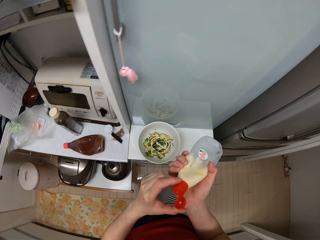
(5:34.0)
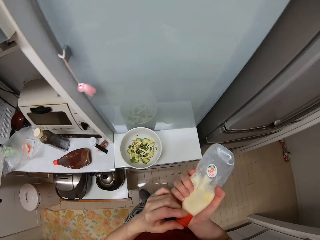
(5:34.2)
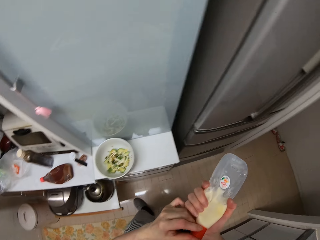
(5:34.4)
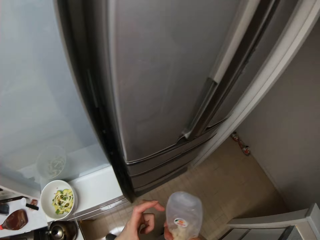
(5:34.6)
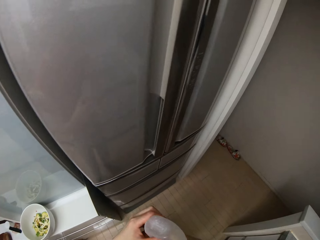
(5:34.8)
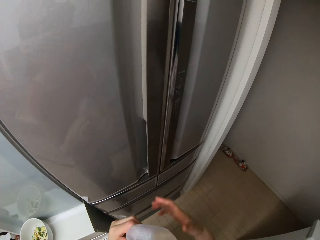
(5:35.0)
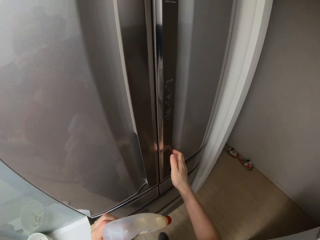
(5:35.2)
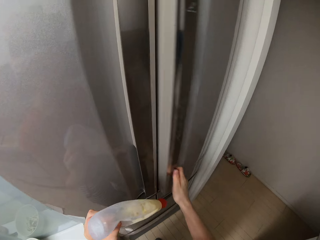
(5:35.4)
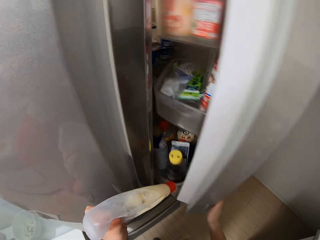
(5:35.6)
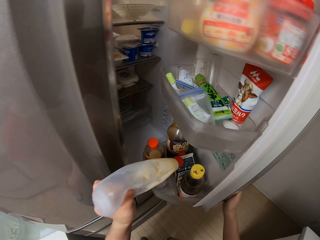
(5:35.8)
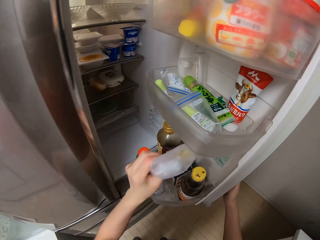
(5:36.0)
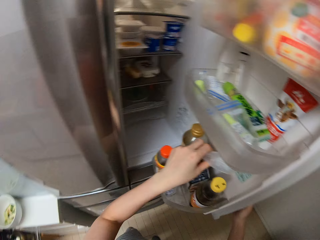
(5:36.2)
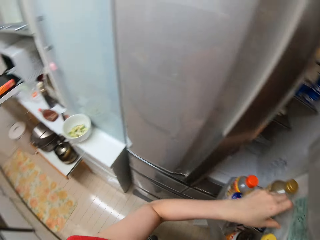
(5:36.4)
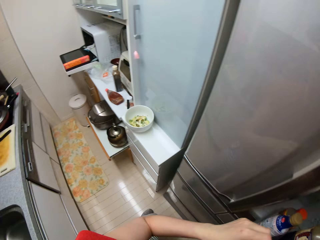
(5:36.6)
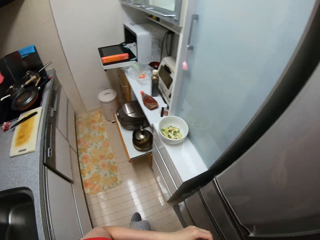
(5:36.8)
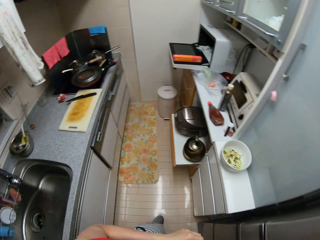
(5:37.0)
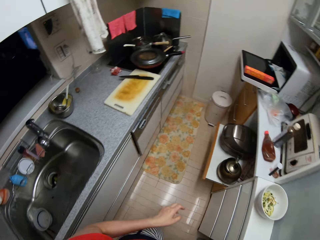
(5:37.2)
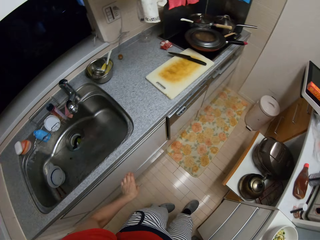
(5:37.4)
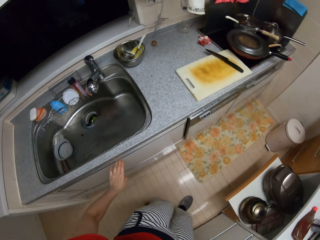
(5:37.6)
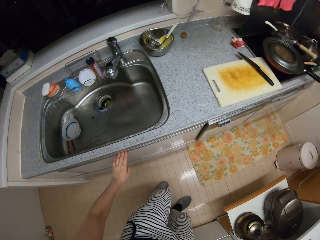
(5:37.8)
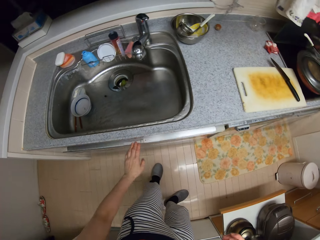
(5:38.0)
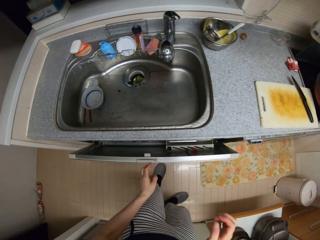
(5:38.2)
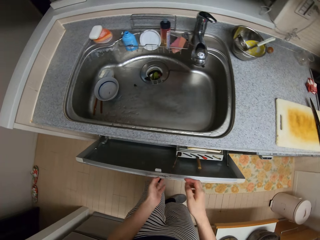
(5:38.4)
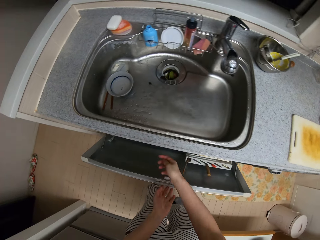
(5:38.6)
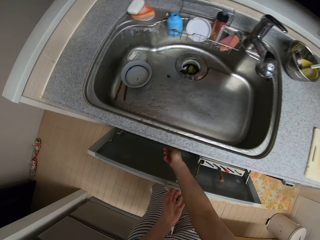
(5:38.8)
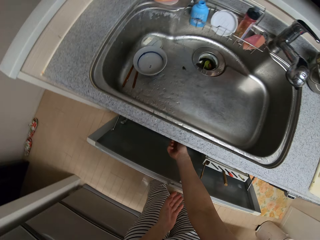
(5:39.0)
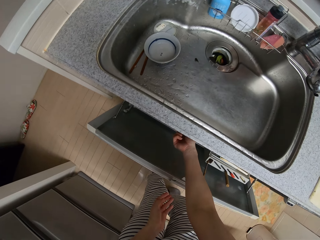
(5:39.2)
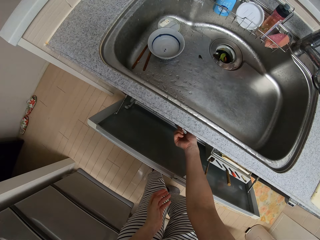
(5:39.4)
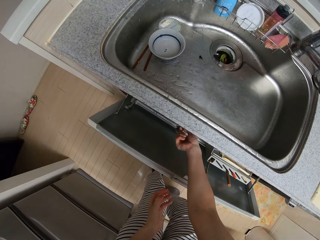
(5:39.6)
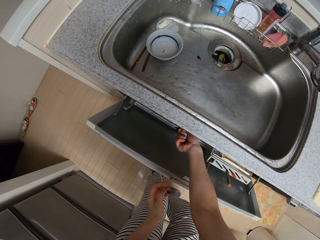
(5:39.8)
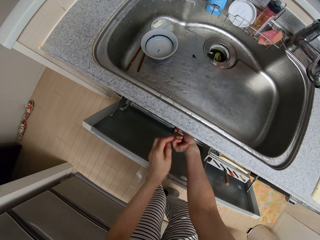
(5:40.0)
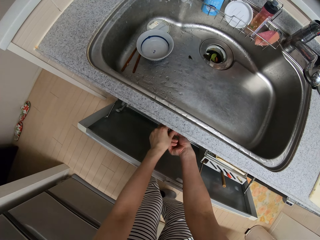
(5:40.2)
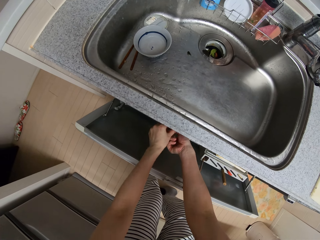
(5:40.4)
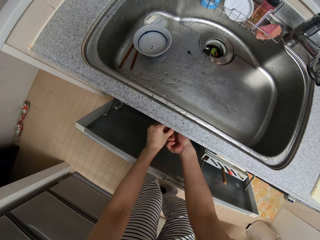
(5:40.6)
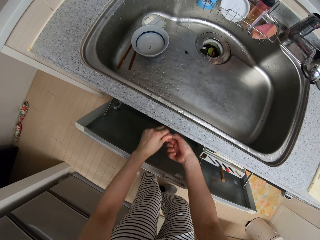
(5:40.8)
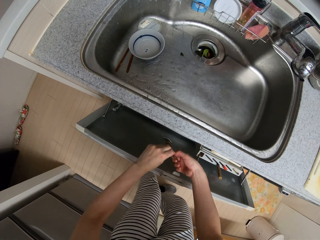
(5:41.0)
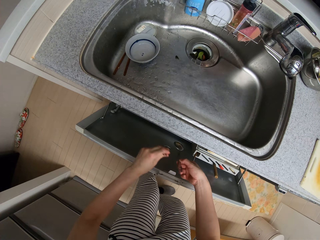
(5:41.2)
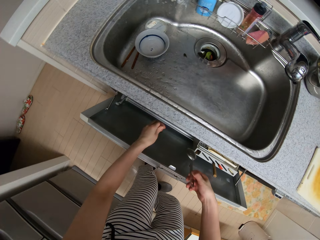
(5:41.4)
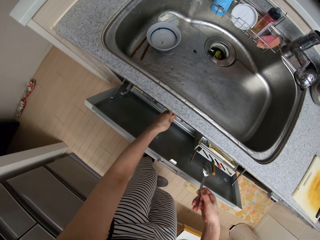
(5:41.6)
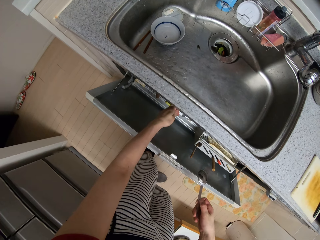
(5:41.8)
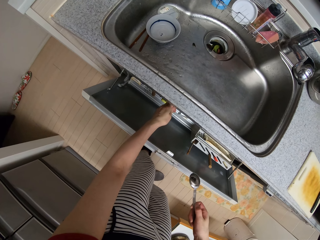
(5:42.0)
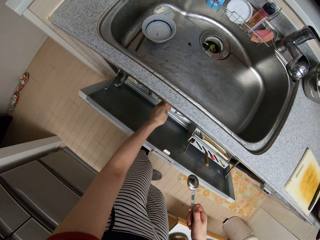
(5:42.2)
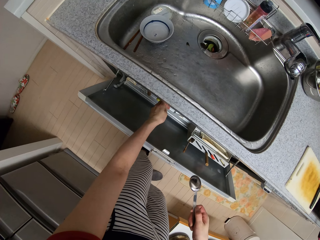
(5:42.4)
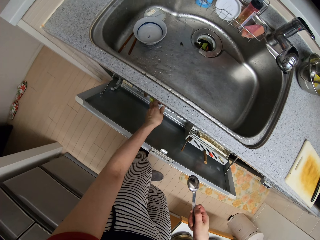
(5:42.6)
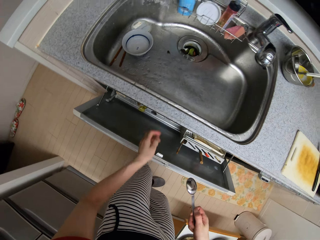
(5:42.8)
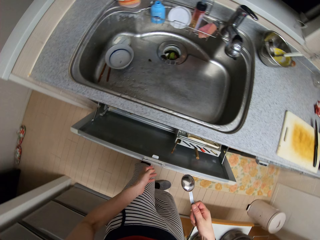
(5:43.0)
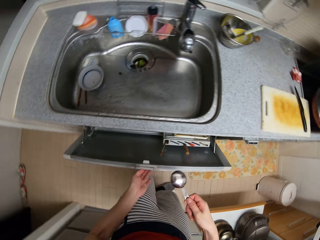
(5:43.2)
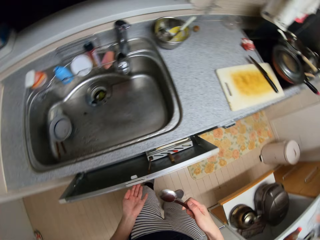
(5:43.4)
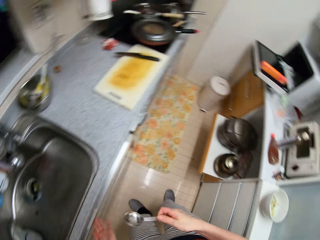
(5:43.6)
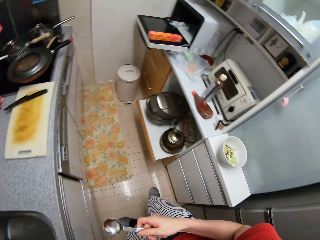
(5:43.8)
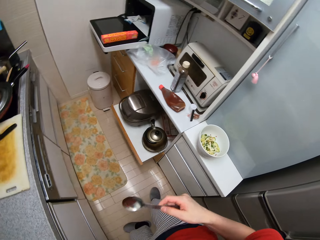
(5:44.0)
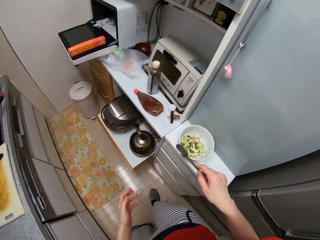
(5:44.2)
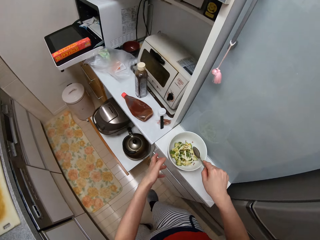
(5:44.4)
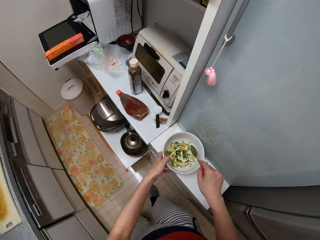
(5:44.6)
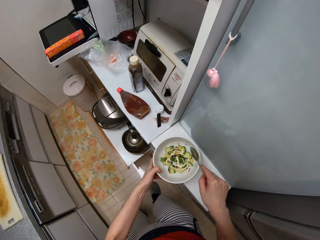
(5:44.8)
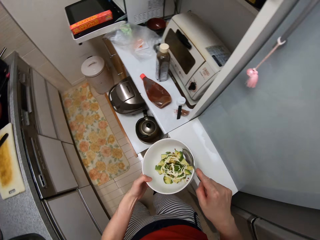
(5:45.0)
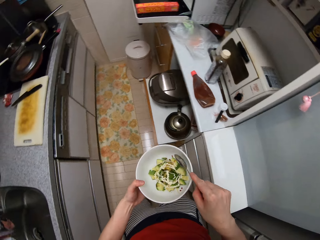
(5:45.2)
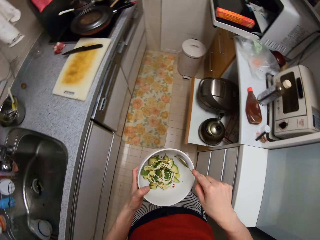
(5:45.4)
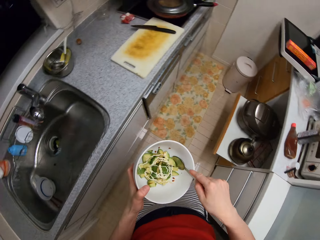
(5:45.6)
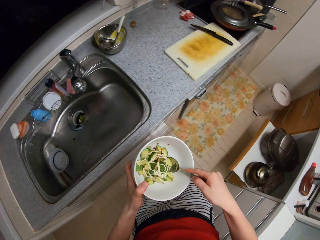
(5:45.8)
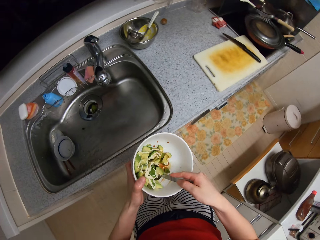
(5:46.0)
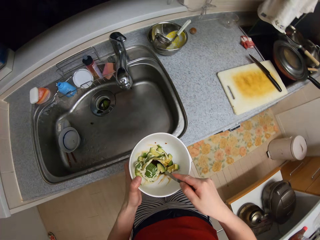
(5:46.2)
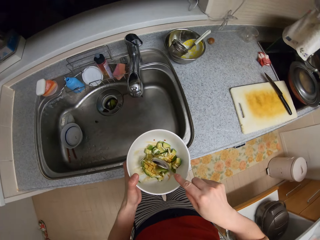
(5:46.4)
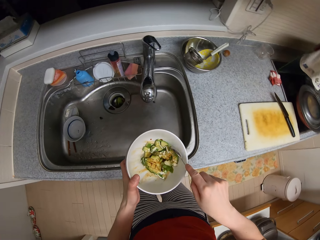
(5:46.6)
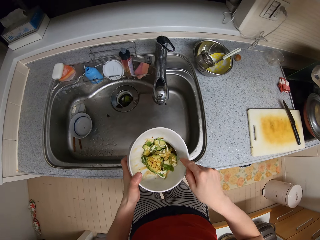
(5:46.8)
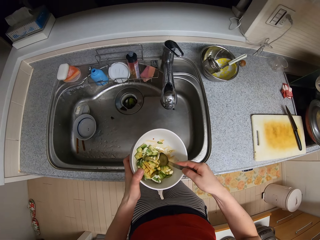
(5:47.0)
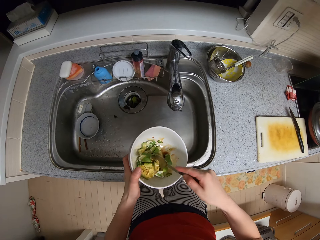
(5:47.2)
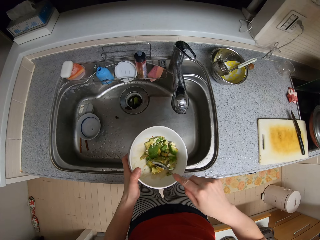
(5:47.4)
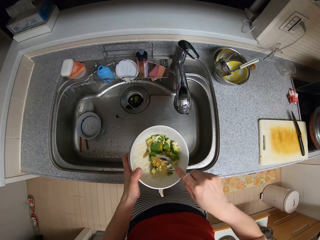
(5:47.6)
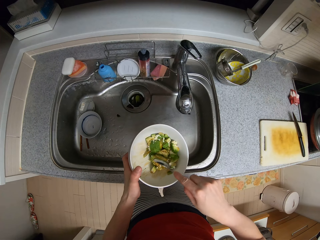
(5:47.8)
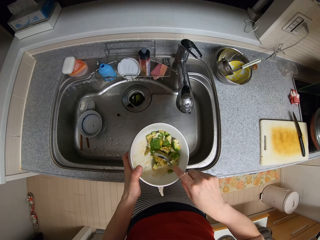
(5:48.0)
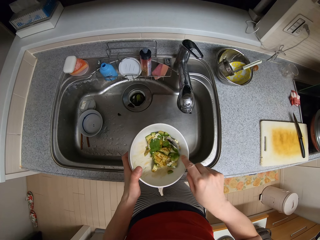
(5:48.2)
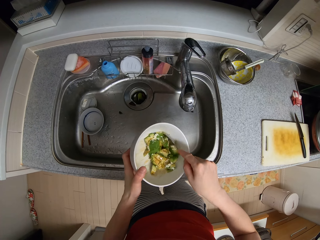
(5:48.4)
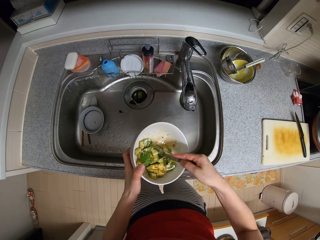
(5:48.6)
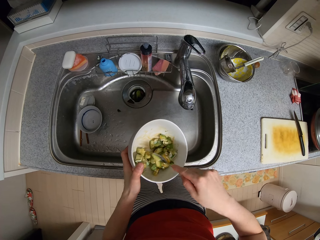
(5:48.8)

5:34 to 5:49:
The camera wearer closes up a lid of a mayonnaise bottle. They open up a fridge with a hand. They put the mayonnaise bottle in the fridge. They close the fridge with a hand. They walk around a kitchen. They open up a dishwasher. They pick a spoon from the dishwasher. They close the dishwasher with a hand. They walk around the kitchen. They pick up a bowl from a table. They walk around the kitchen. They stir pieces of avocado in the bowl with the spoon.

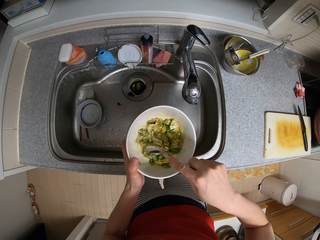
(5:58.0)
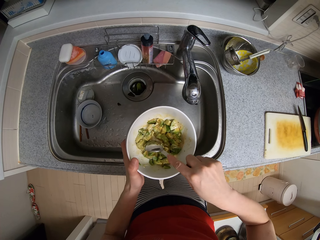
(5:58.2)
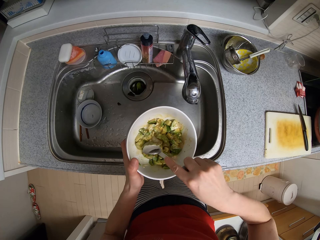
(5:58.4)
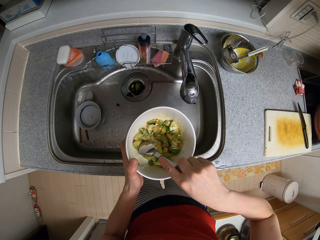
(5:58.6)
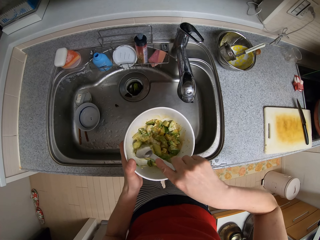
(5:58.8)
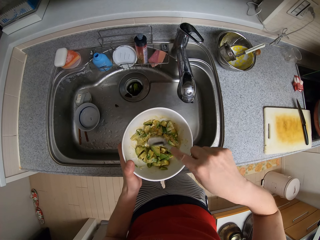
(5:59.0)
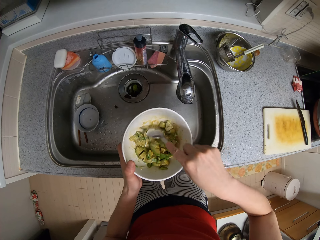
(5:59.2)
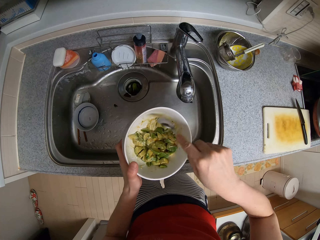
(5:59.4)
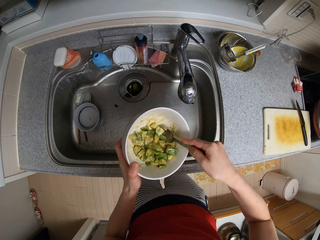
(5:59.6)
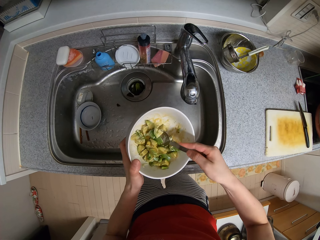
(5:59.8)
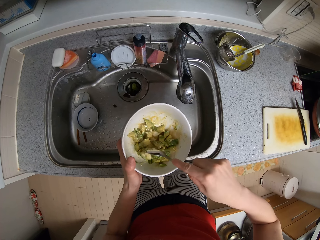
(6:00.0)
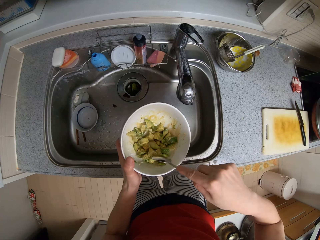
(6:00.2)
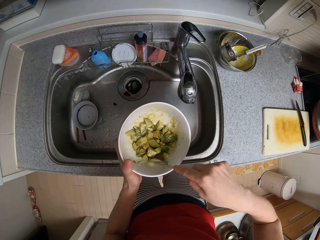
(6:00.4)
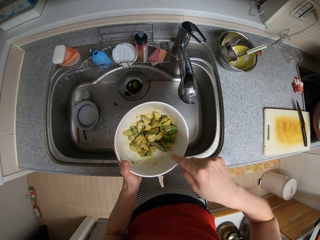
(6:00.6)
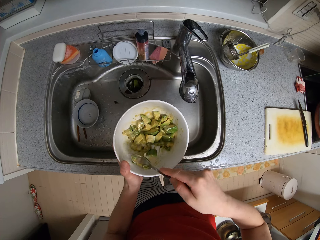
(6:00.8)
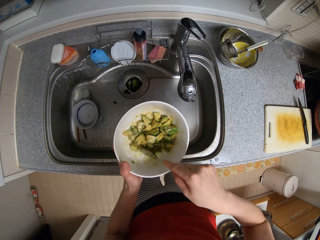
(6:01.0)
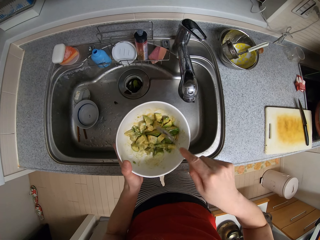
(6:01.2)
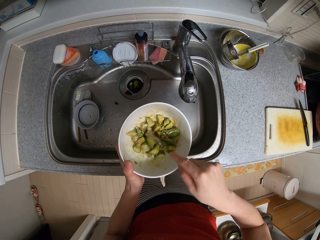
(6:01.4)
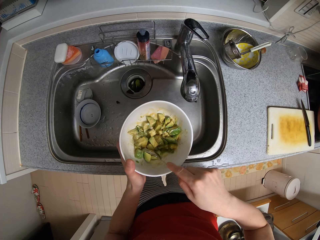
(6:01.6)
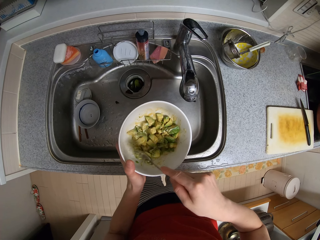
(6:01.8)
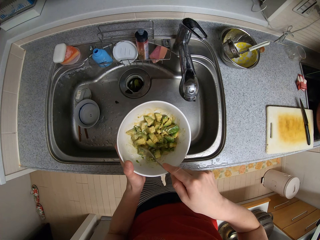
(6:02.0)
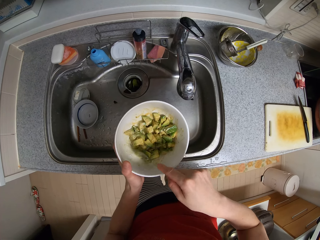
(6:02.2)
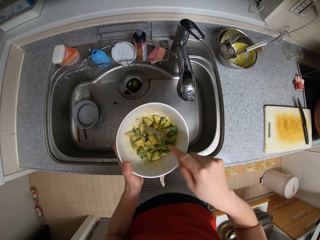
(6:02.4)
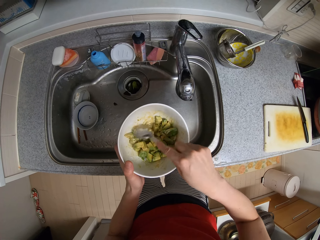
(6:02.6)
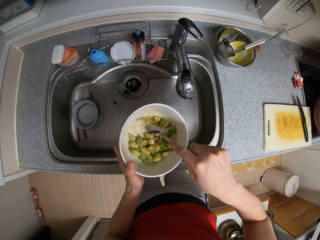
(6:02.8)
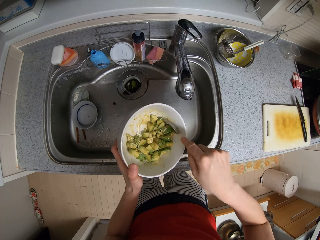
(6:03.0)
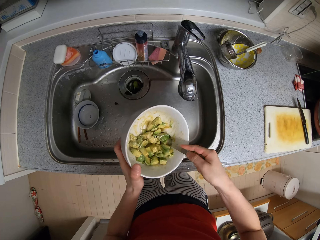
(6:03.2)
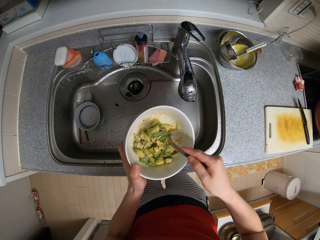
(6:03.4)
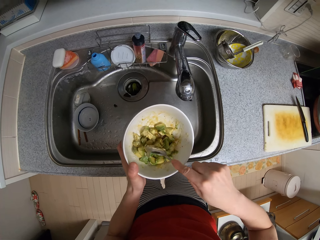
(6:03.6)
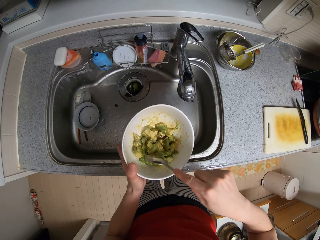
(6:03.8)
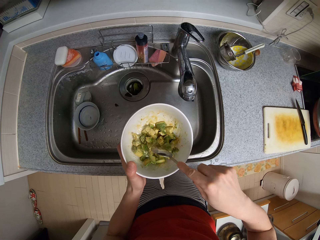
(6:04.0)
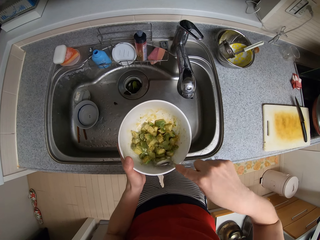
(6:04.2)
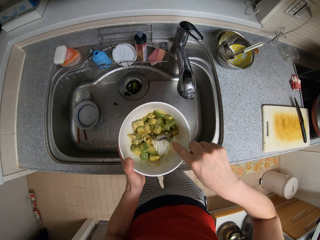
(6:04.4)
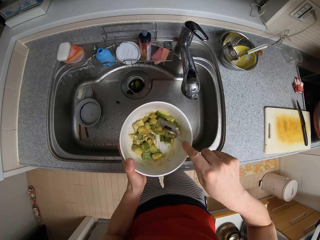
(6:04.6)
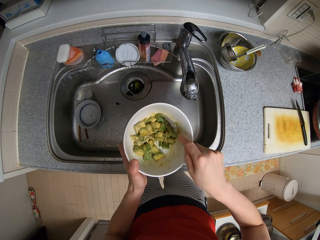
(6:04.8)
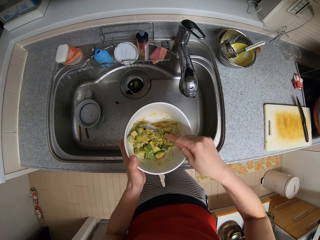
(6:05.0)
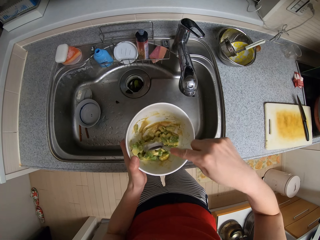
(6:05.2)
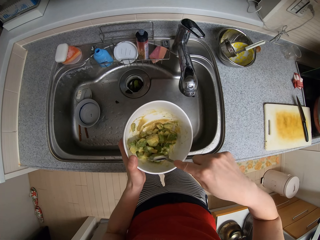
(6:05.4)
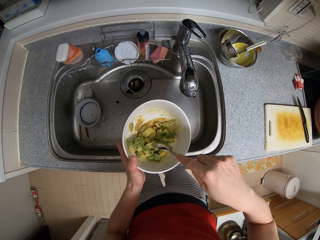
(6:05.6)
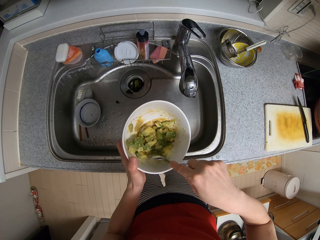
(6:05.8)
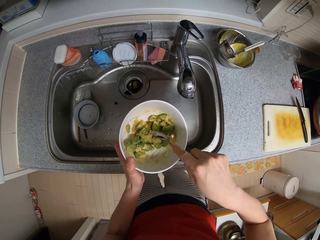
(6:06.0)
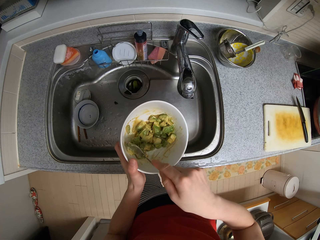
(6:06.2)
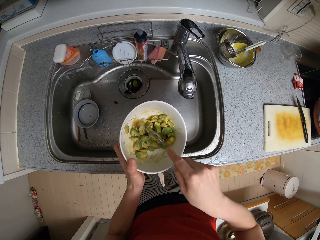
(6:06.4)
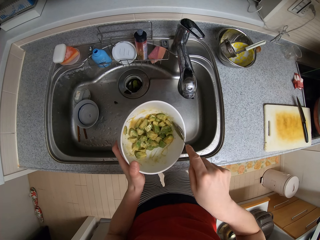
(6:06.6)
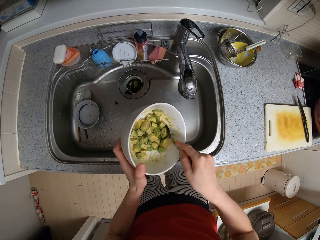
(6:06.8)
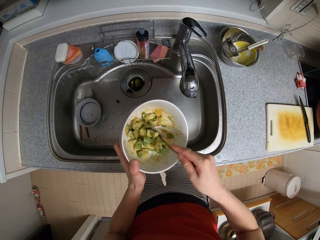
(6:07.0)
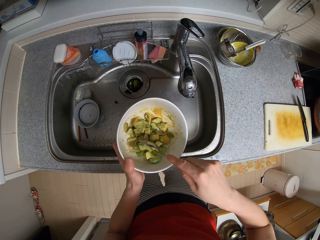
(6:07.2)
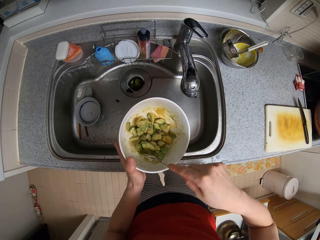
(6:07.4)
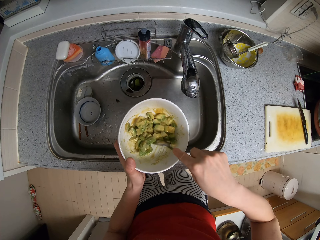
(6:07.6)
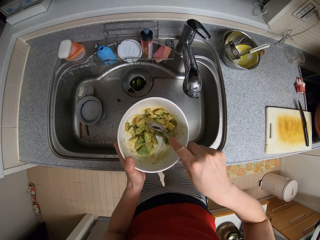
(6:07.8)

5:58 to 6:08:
The camera wearer cuts a piece of avocado in a bowl with a spoon. They stir pieces of avocado in the bowl with the spoon. They adjust the bowl on a hand. They stir pieces of avocado in the bowl with the spoon.
